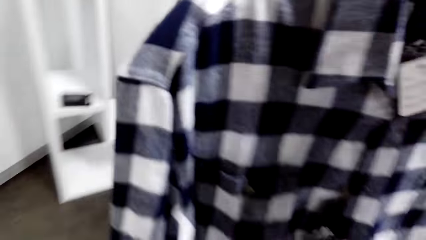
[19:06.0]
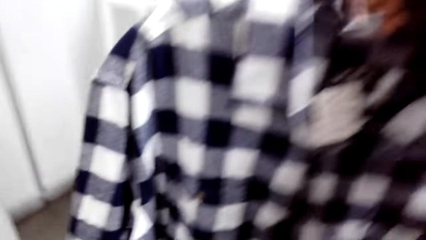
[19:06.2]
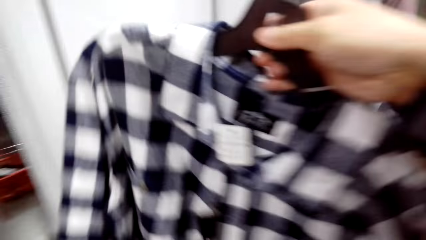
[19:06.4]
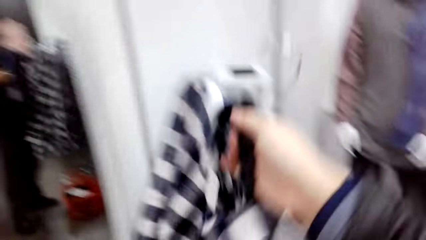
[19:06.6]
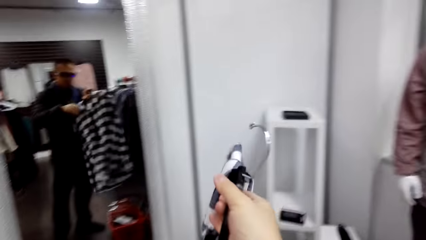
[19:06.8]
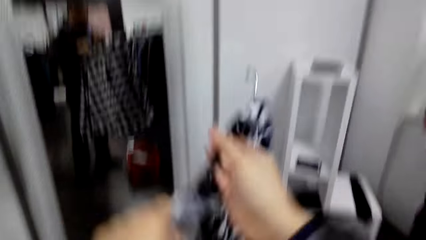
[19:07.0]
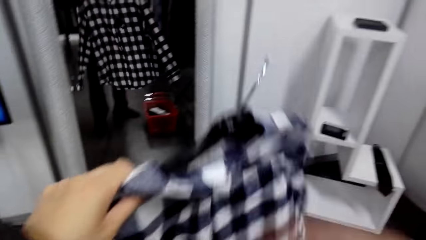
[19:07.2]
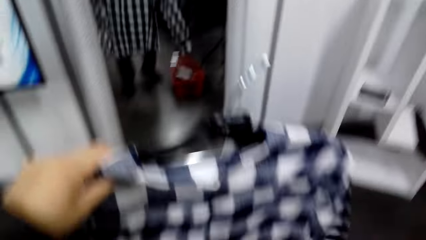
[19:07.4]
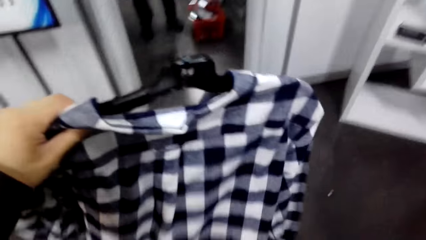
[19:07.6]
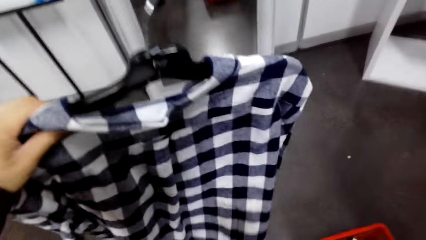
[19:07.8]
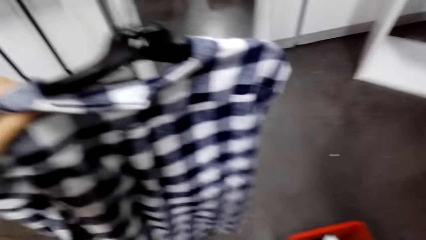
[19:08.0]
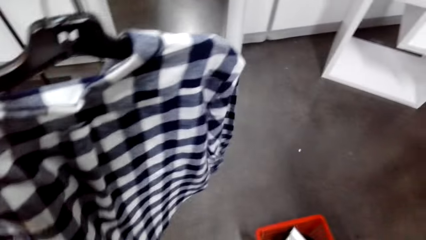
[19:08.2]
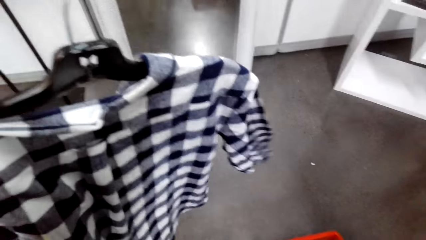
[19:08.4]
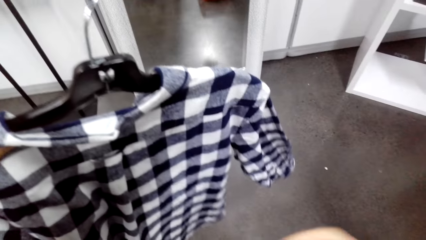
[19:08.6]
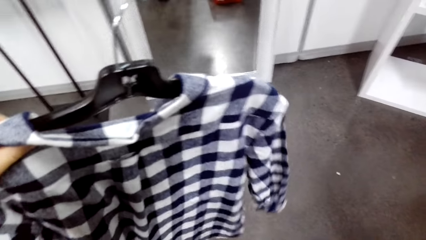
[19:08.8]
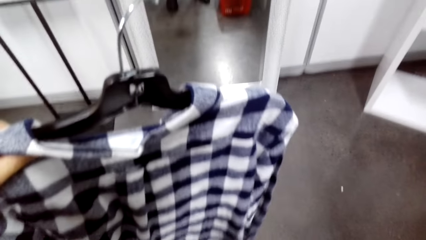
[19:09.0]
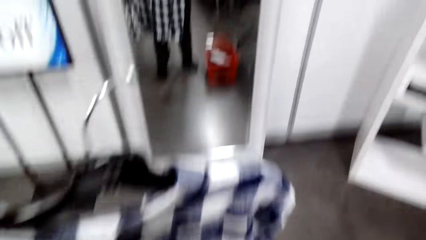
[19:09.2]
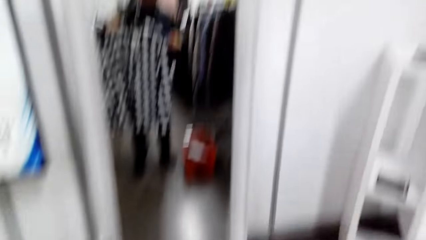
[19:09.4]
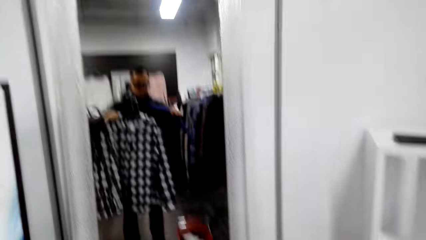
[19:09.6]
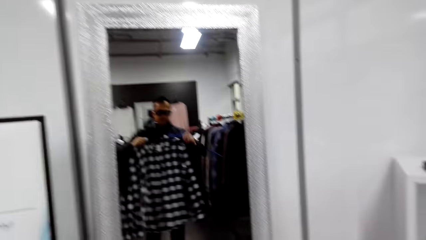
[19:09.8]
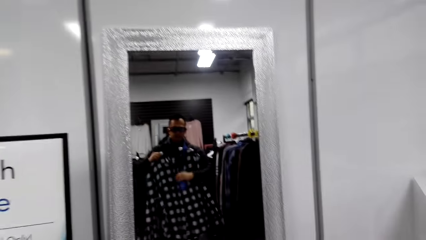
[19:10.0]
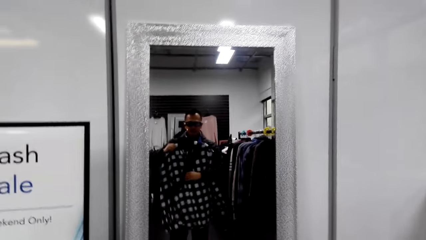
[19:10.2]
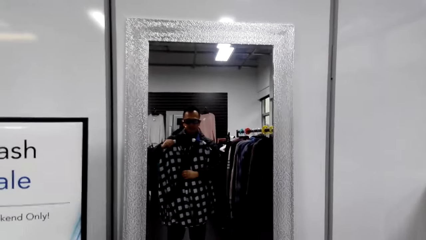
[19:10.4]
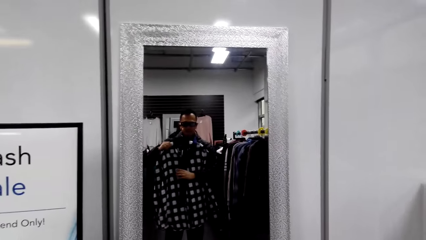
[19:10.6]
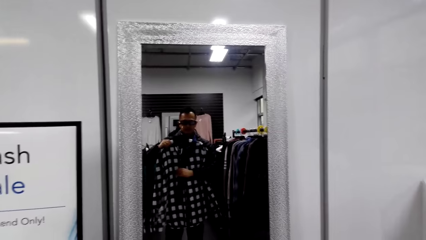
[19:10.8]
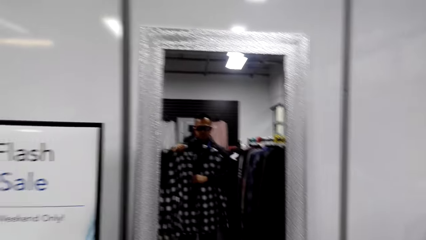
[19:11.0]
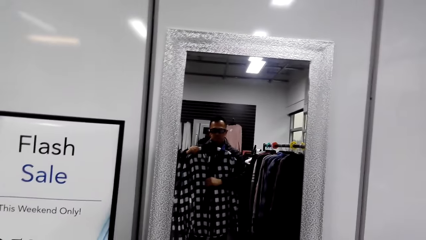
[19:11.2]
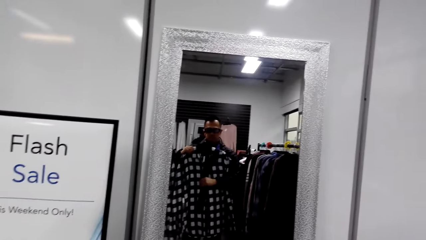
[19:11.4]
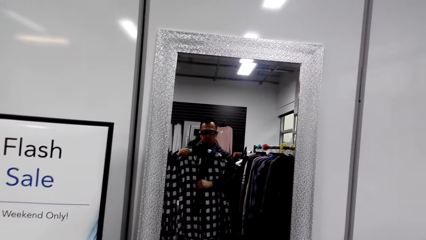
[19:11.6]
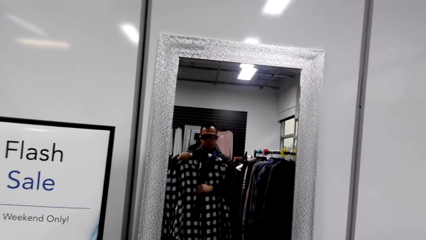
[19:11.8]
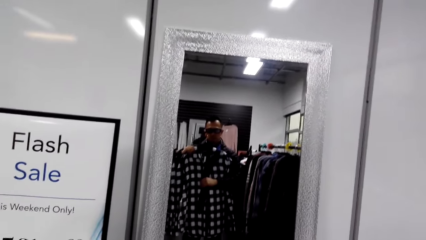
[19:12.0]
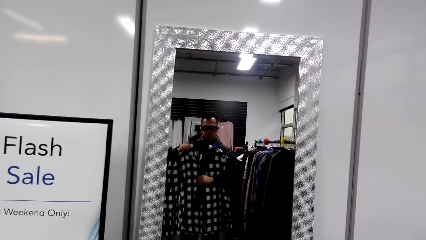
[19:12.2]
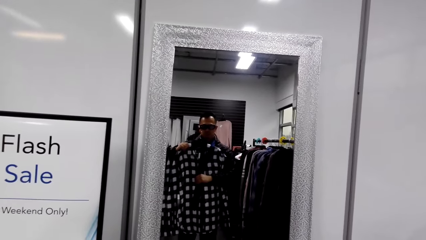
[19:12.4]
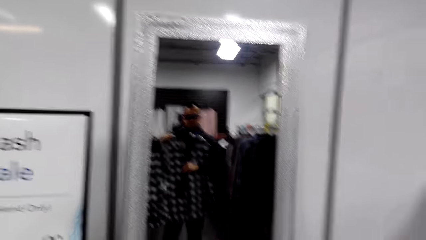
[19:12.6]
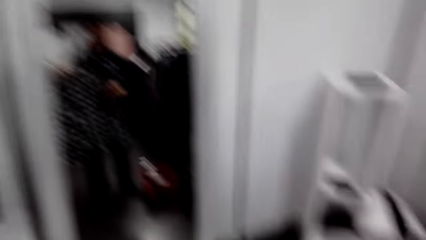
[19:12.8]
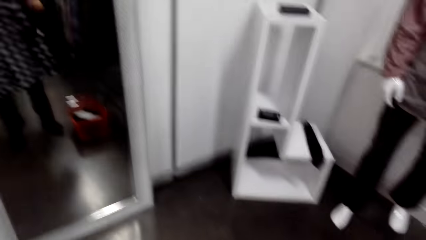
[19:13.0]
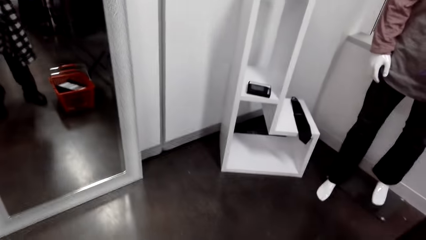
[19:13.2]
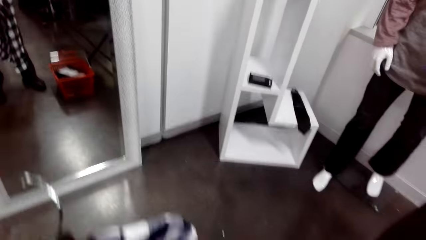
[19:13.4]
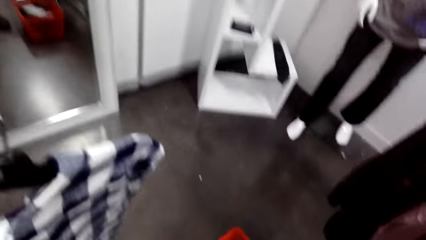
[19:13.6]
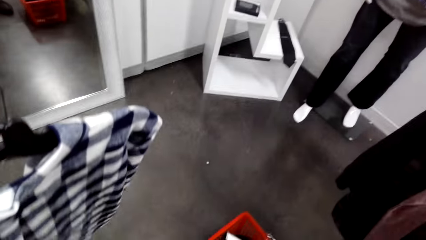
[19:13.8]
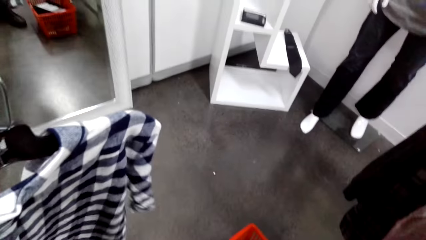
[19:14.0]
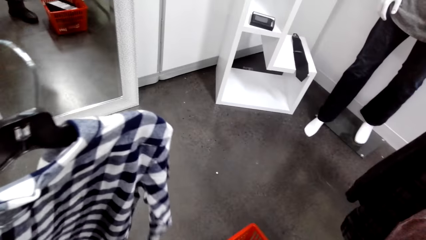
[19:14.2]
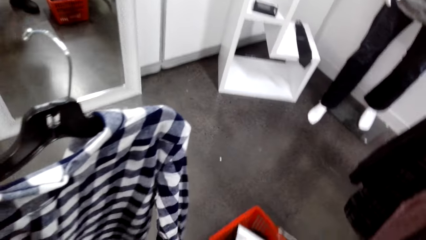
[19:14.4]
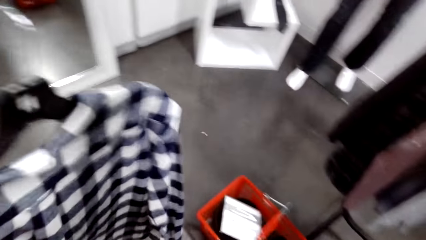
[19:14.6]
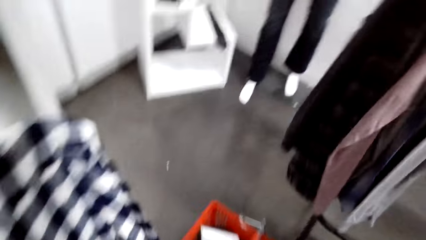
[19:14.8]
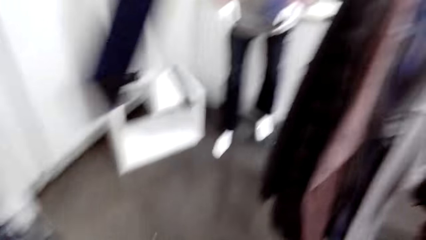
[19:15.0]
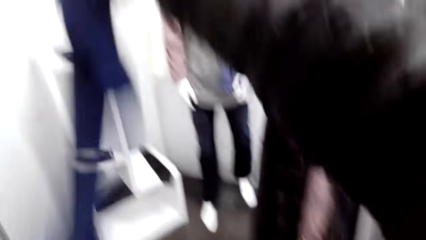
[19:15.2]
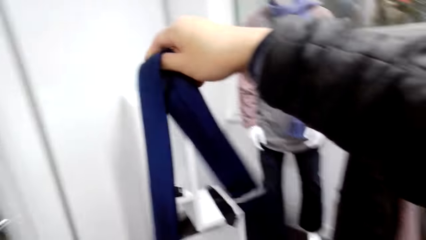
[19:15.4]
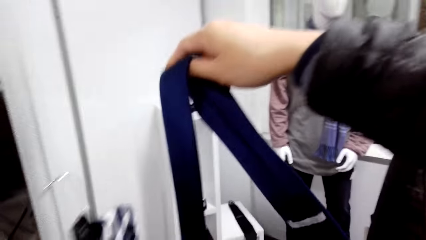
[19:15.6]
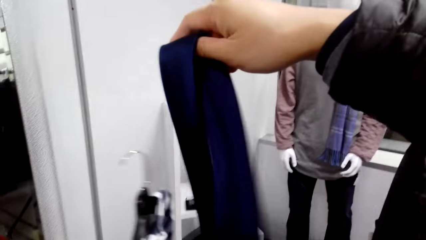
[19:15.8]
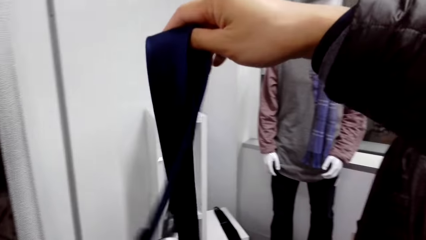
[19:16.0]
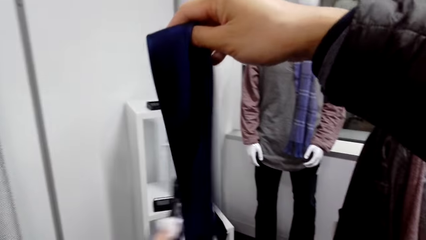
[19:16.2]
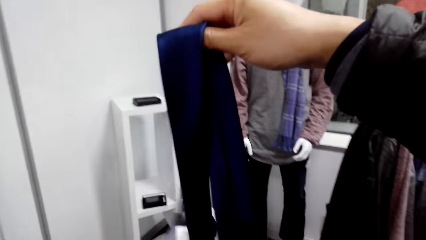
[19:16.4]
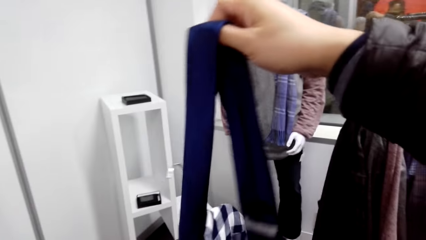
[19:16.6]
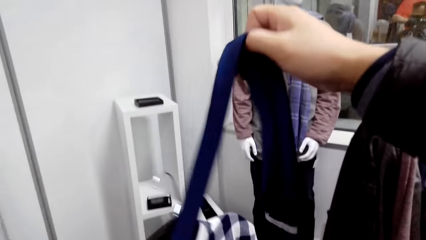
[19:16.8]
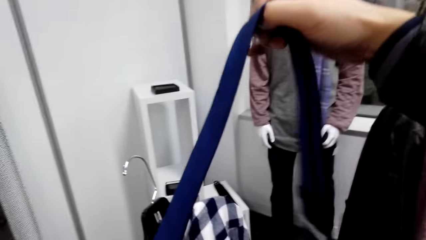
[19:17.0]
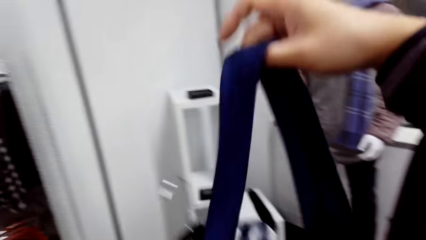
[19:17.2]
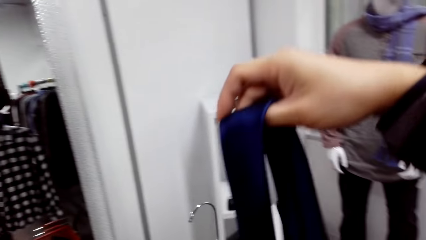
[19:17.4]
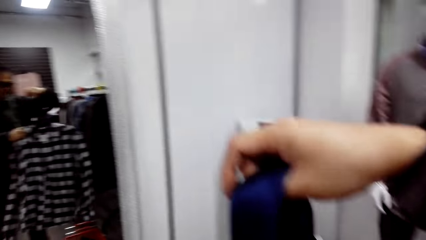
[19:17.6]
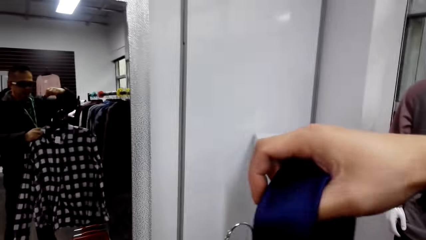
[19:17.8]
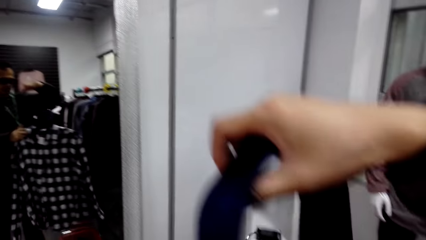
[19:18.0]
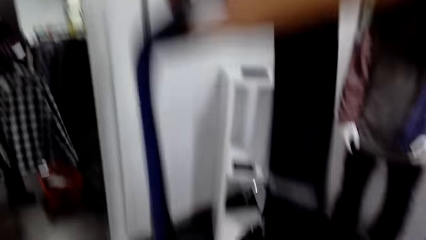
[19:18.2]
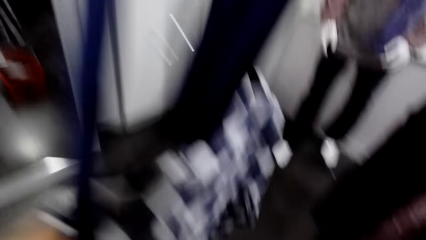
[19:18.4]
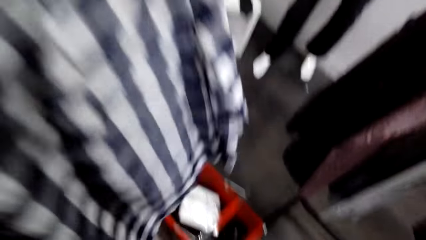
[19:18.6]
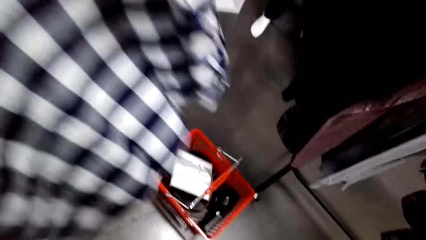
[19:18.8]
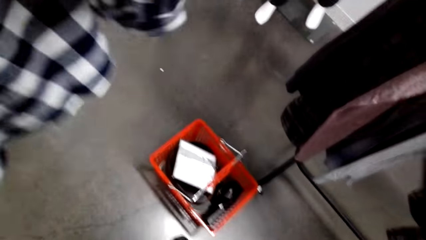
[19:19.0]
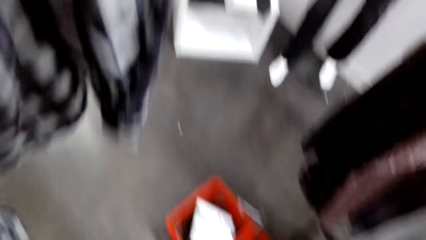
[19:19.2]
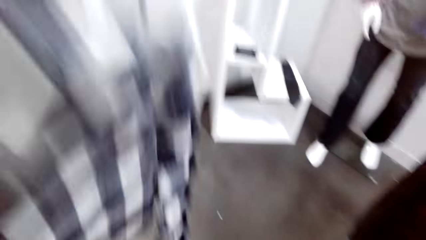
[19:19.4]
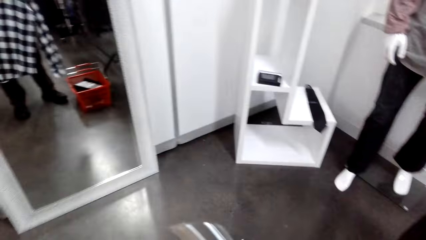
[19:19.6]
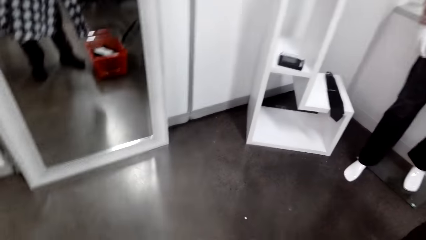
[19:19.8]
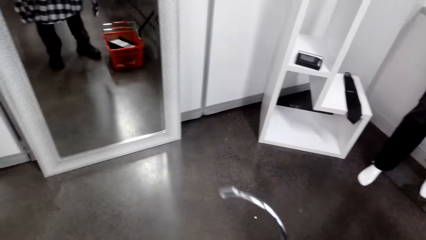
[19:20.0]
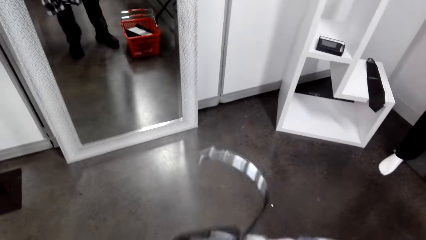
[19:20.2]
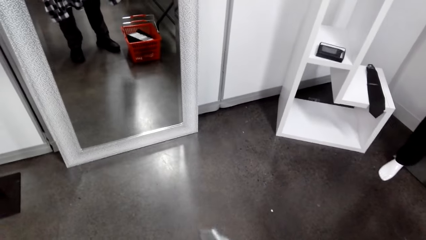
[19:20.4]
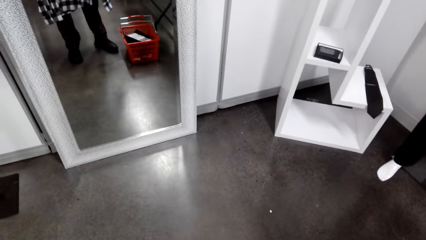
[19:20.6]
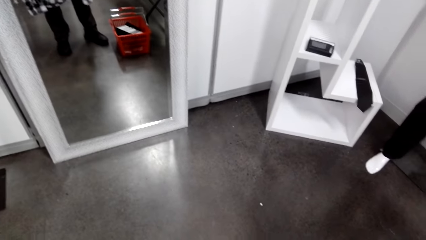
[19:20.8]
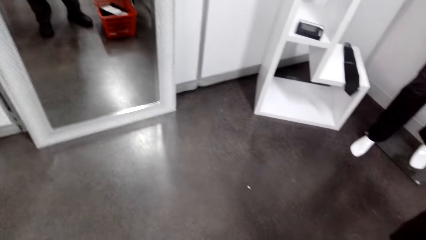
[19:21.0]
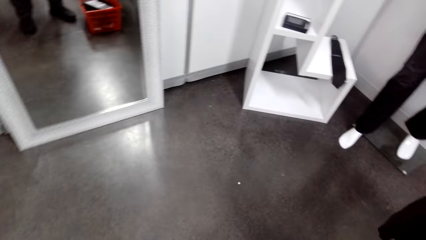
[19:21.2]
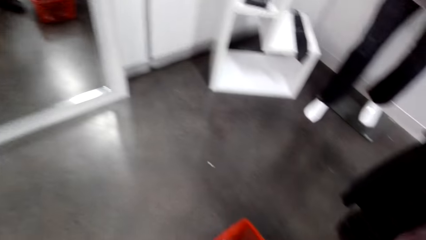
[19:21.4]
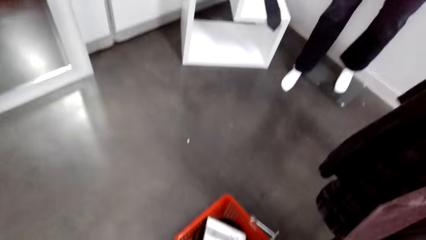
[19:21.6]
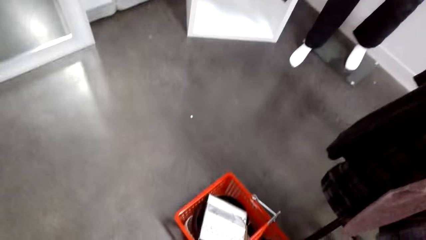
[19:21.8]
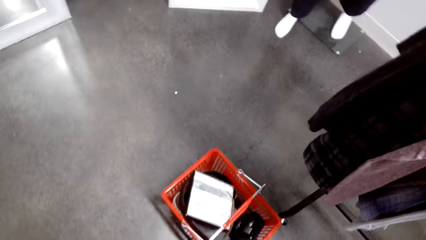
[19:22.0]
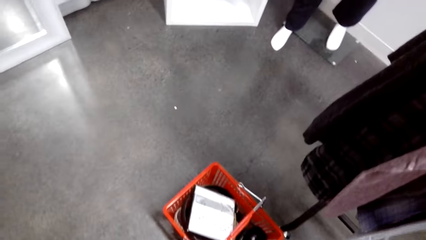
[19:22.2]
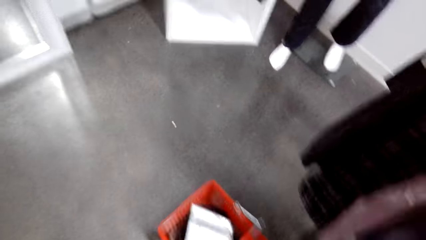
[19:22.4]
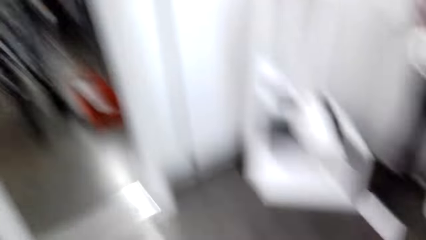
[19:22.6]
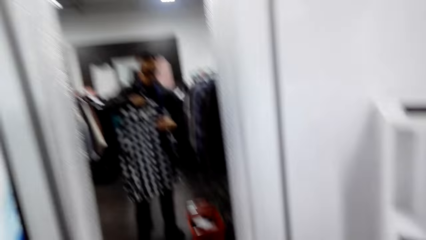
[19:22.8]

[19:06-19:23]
The camera wearer holds a shirt. They match the shirt with a tie. They hold the shirt. They hold the tie. They hold the shirt.
